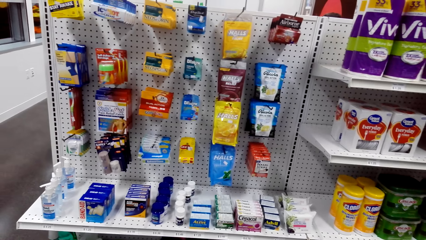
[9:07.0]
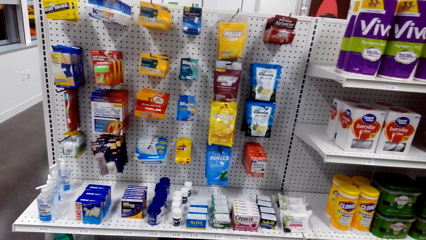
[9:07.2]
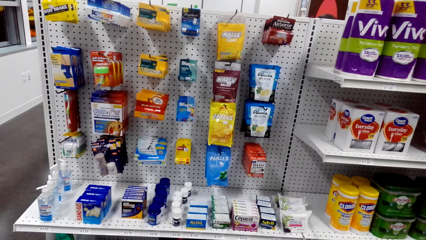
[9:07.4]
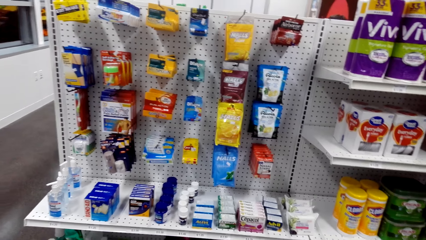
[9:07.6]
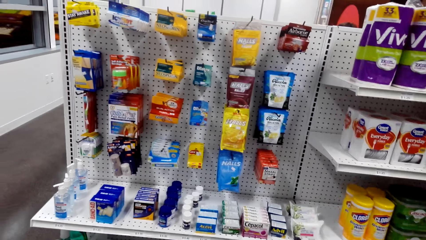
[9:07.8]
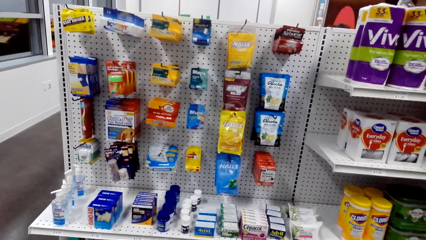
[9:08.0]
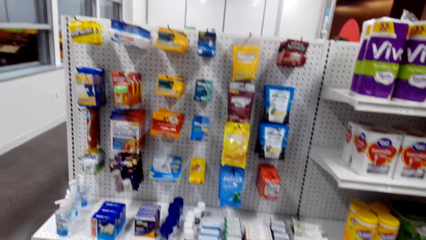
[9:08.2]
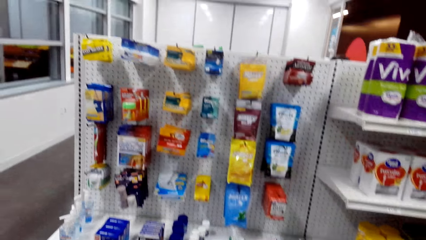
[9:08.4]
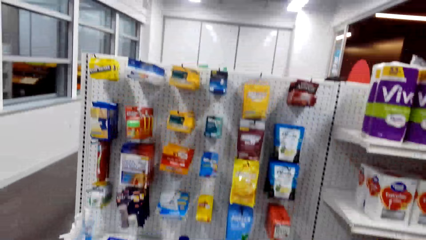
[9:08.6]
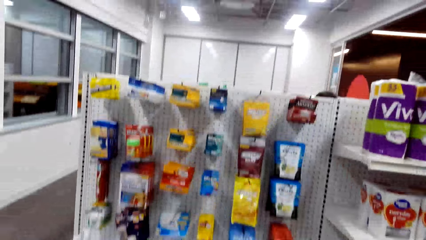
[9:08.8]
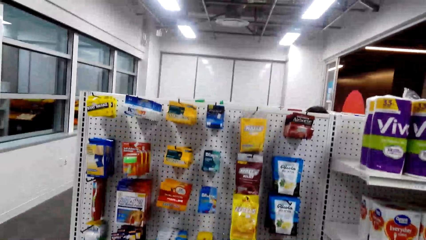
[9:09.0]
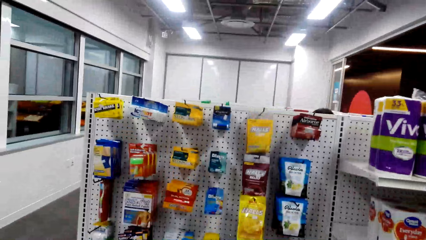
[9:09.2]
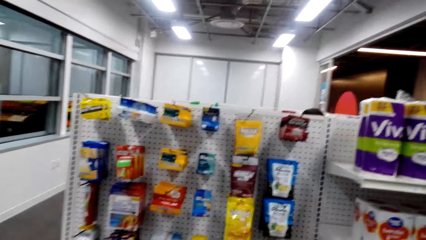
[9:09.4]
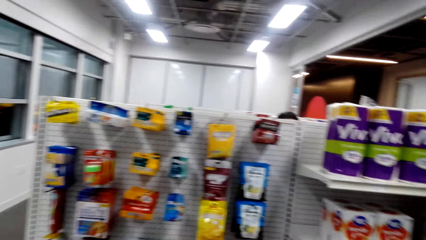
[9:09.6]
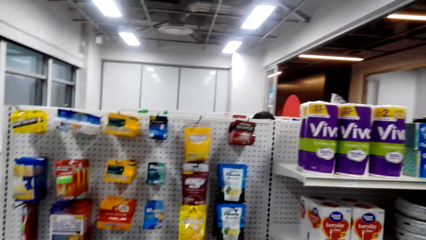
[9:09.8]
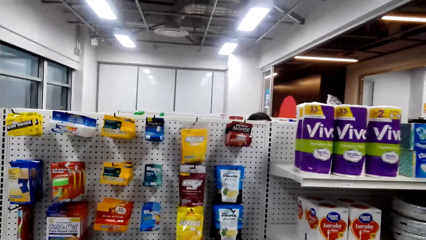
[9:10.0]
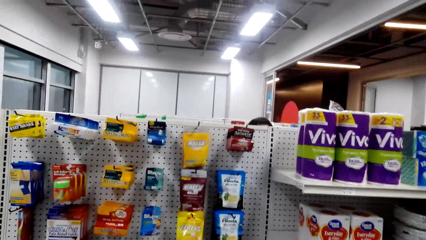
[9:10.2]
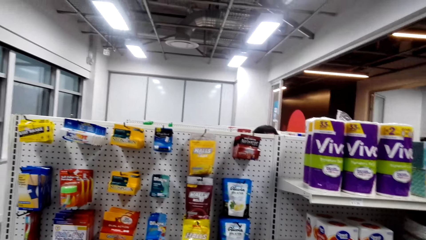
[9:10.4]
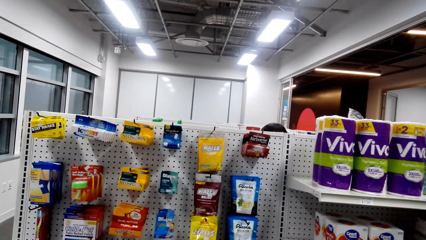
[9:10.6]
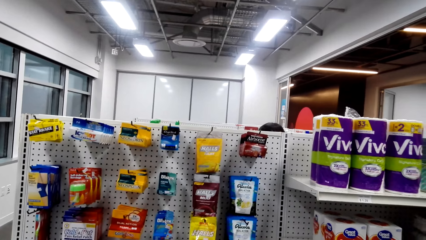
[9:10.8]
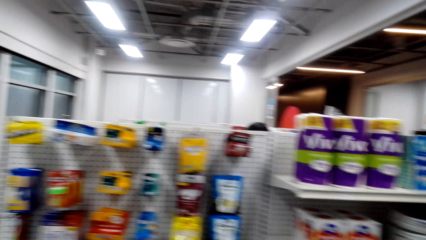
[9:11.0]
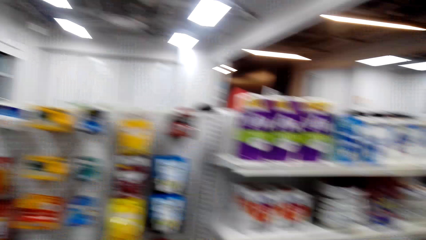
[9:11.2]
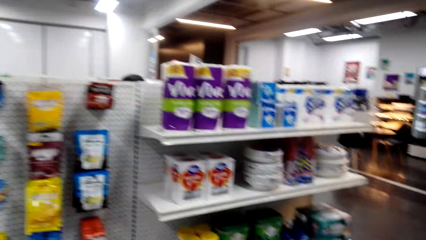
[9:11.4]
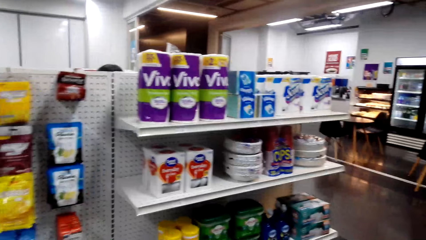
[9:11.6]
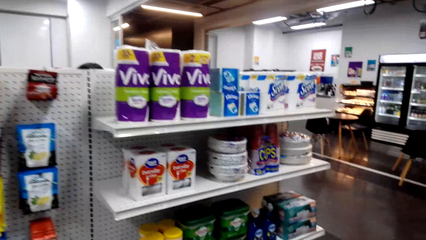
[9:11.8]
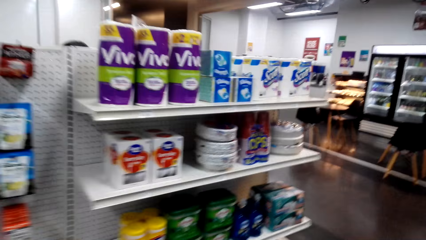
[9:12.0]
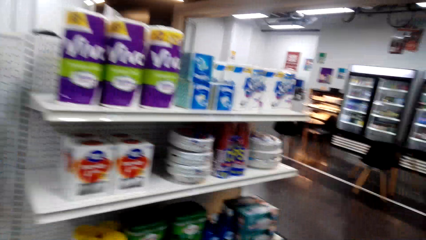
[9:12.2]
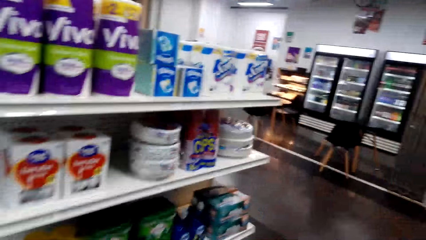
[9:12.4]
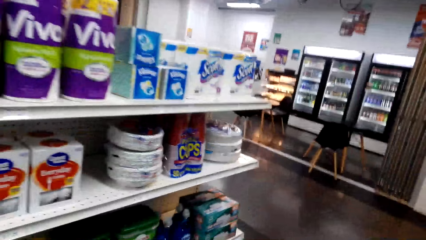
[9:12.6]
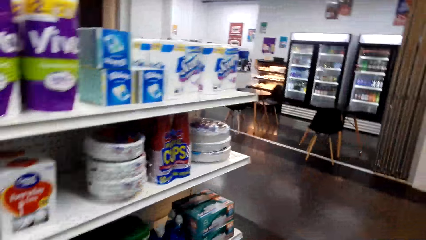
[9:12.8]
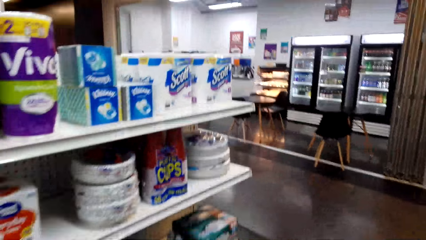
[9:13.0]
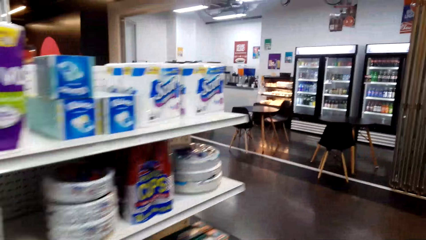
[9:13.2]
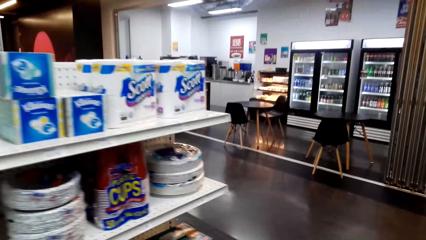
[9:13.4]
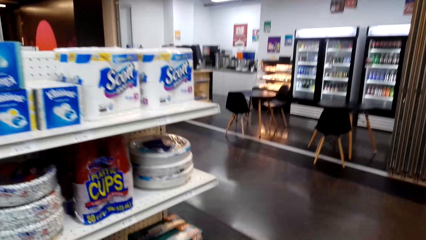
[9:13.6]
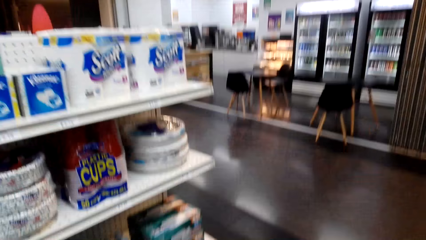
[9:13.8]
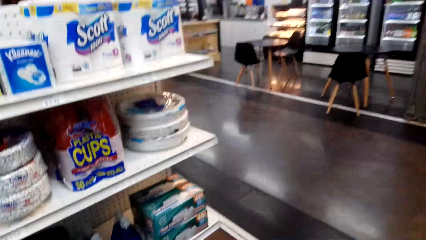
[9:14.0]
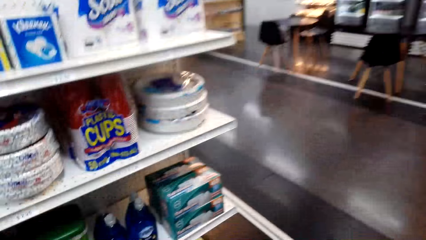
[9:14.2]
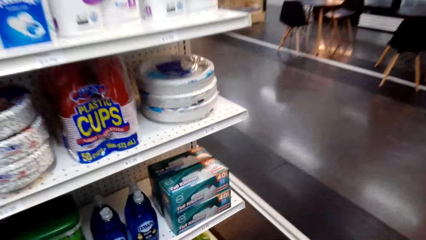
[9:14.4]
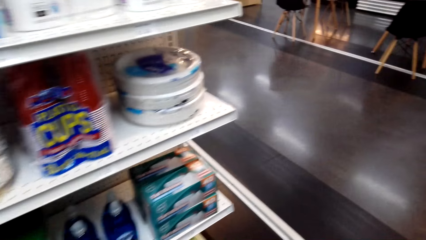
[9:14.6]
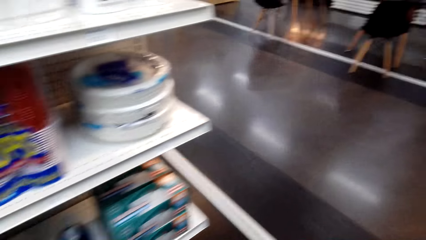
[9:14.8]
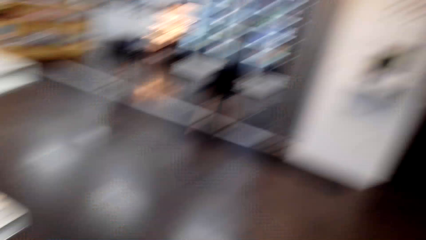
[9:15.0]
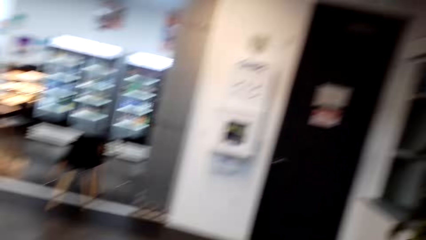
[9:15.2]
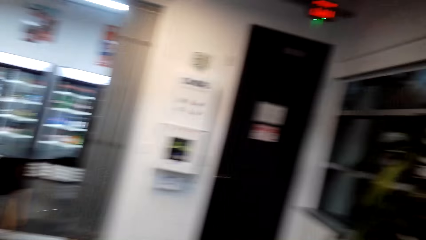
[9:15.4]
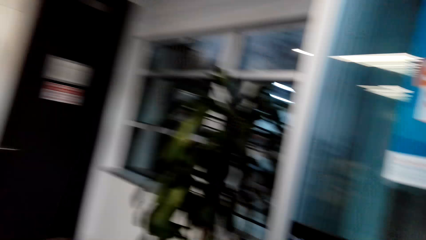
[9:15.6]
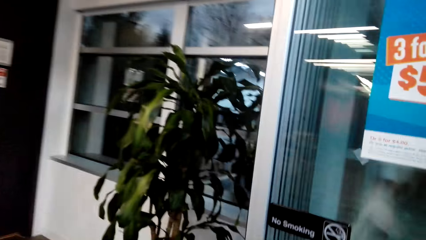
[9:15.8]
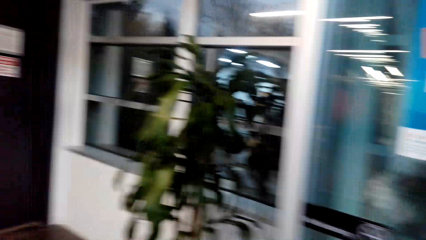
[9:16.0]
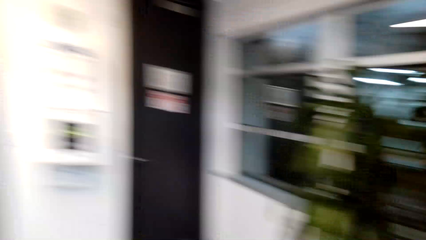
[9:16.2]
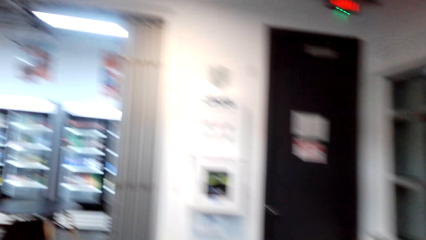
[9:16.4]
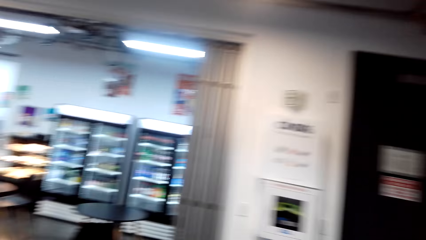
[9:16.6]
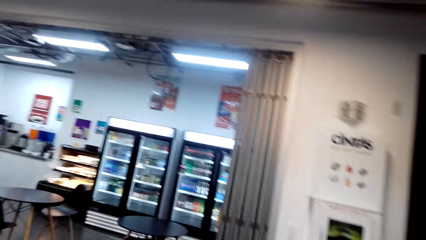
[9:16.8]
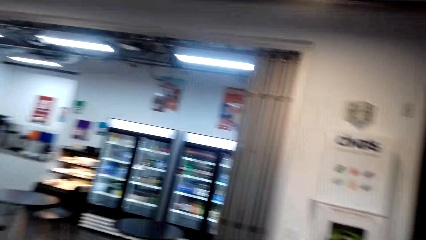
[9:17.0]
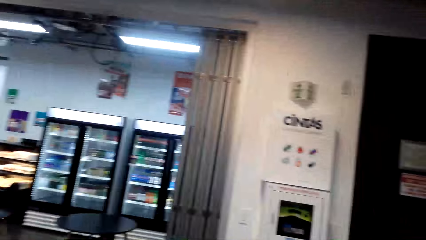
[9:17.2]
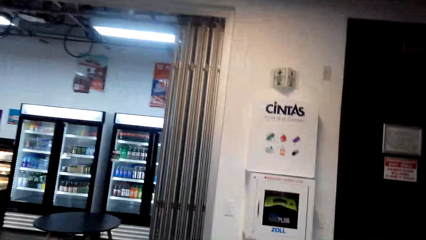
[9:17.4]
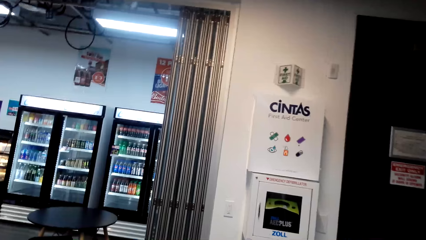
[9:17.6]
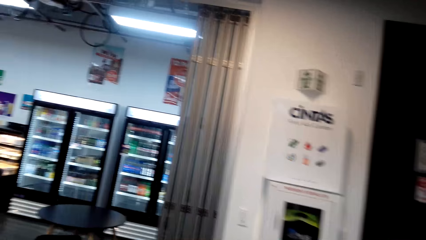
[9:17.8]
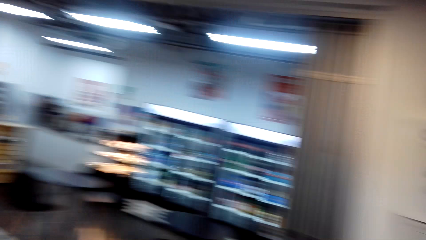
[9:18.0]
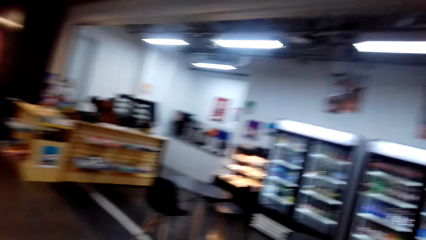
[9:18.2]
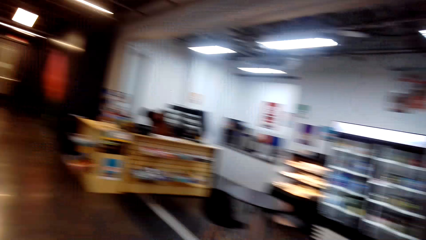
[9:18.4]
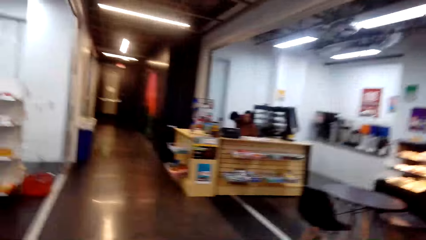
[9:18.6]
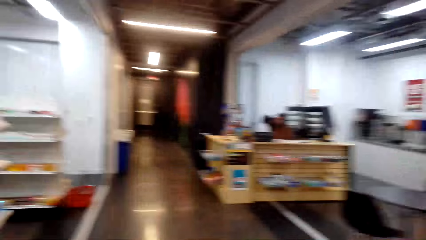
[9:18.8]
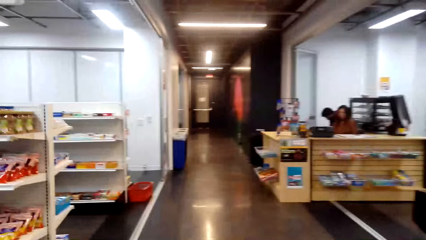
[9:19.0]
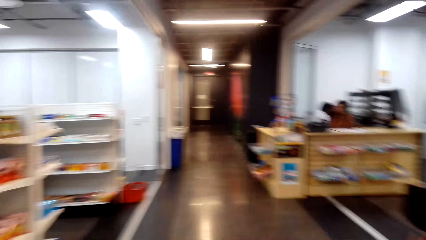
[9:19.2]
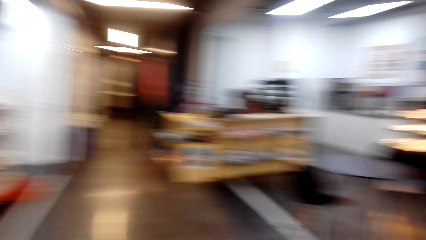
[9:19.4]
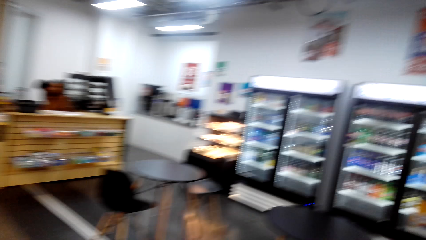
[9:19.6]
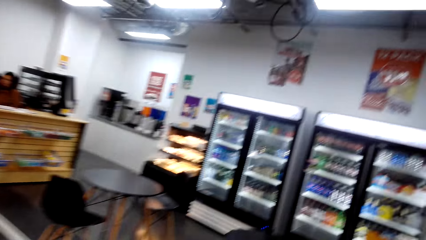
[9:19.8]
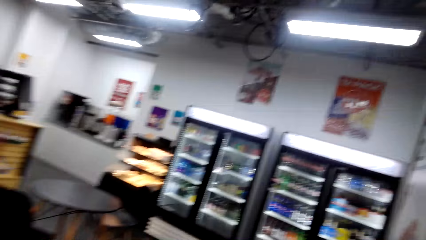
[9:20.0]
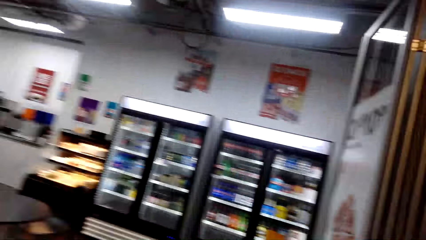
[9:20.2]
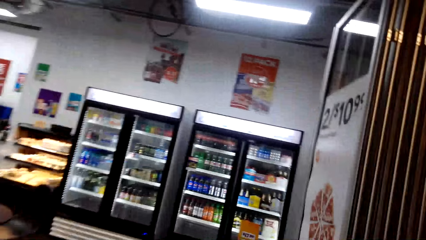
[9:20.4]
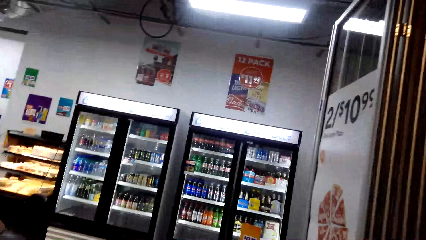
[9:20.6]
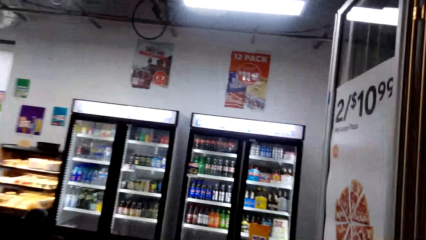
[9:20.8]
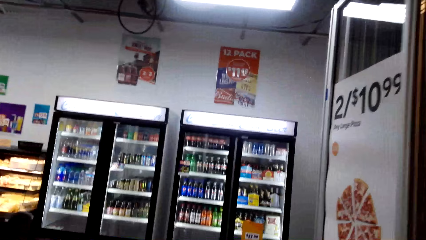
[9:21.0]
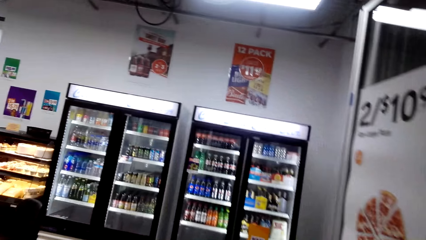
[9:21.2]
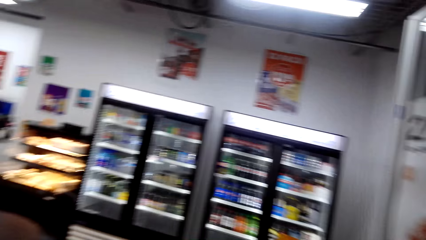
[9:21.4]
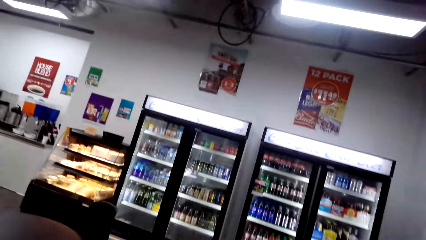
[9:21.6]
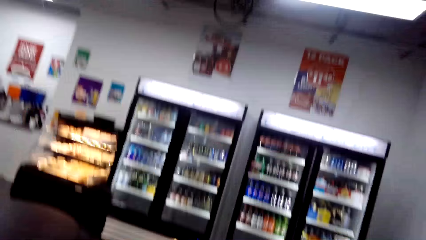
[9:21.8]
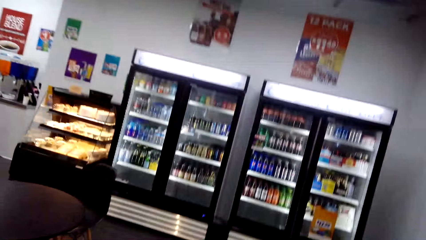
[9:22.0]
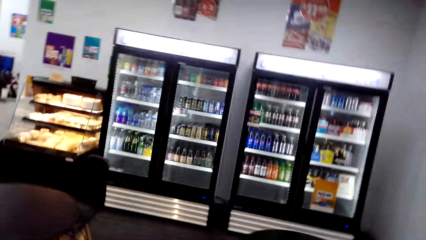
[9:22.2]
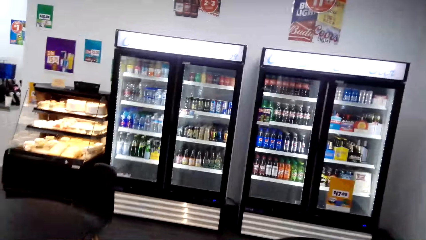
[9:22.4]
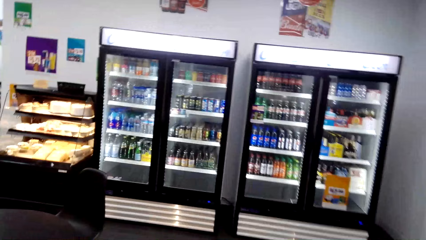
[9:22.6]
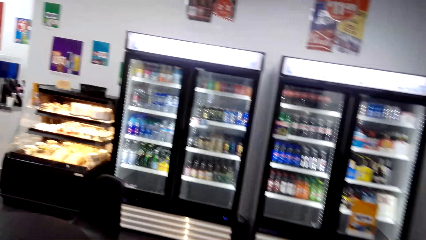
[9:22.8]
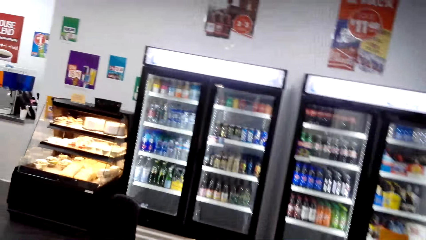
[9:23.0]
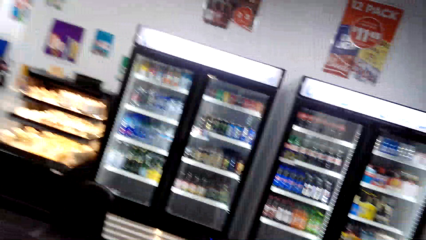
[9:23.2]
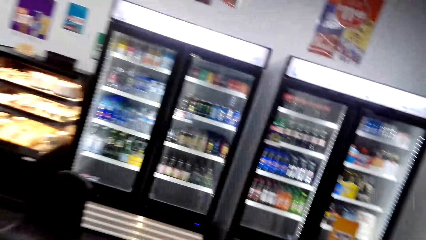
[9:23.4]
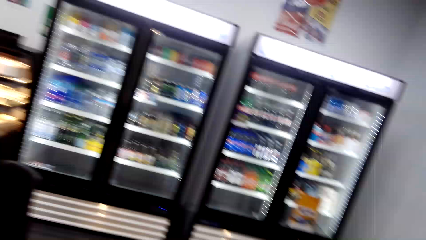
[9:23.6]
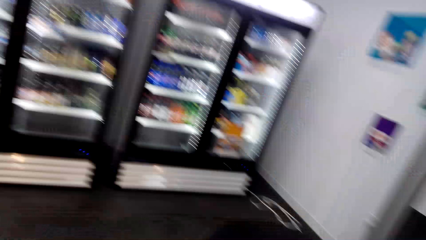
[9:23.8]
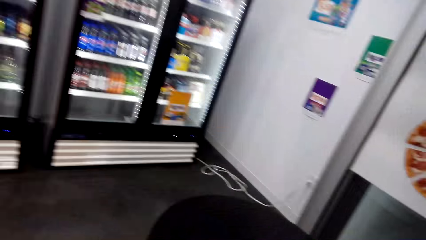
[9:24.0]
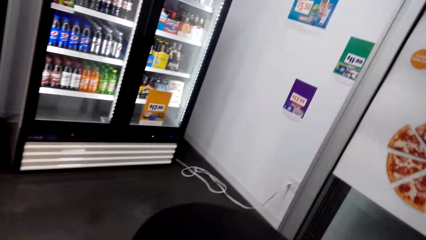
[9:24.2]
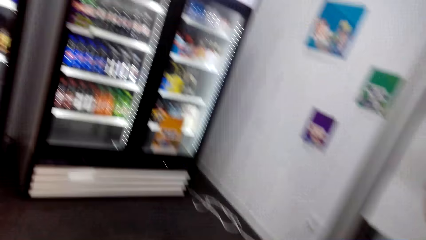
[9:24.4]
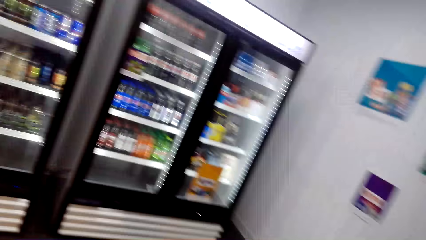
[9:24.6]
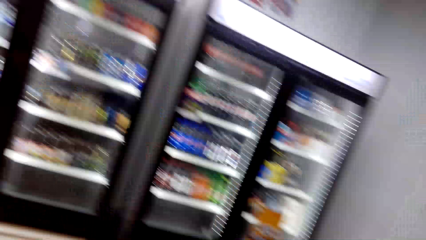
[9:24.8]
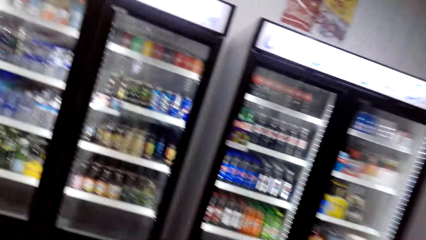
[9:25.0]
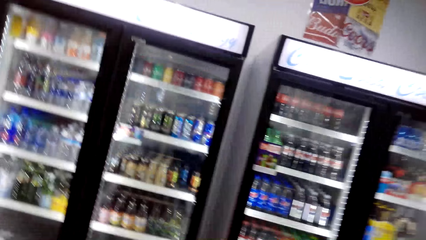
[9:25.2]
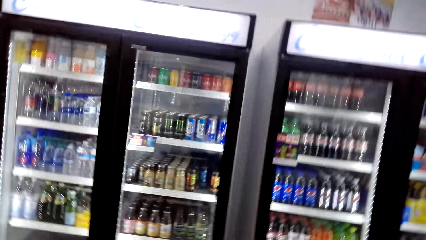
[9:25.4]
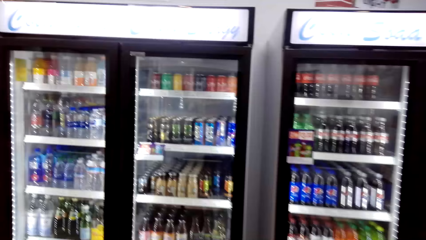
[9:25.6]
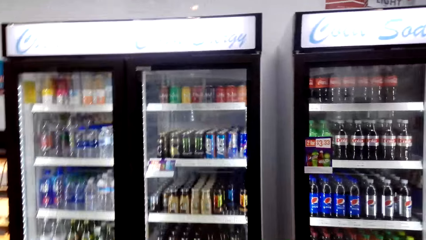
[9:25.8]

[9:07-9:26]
The camera wearer walks around.
